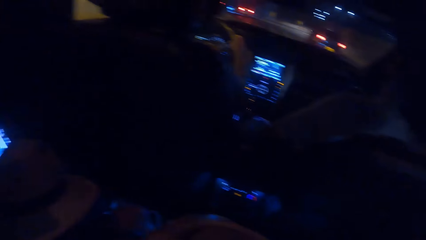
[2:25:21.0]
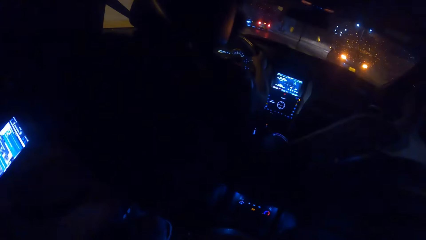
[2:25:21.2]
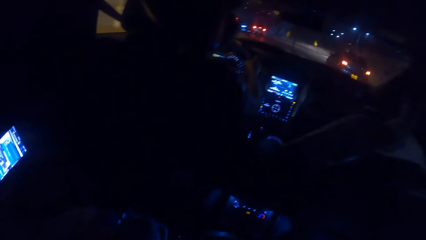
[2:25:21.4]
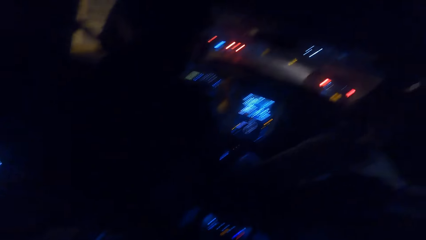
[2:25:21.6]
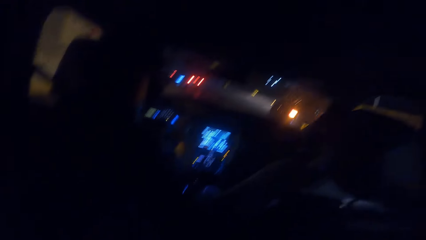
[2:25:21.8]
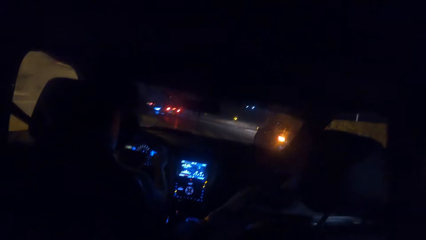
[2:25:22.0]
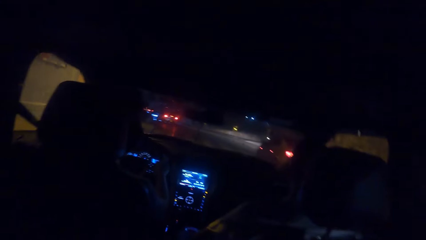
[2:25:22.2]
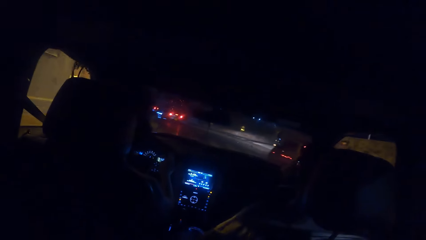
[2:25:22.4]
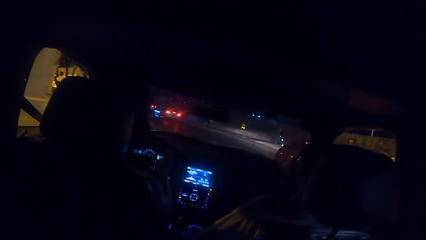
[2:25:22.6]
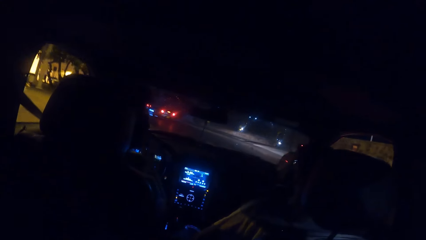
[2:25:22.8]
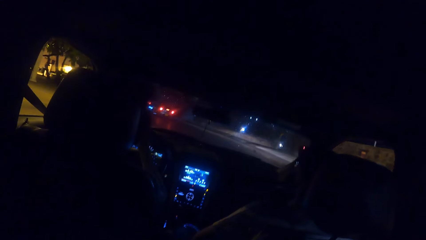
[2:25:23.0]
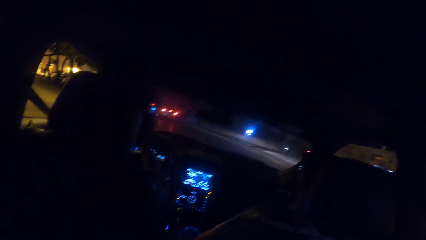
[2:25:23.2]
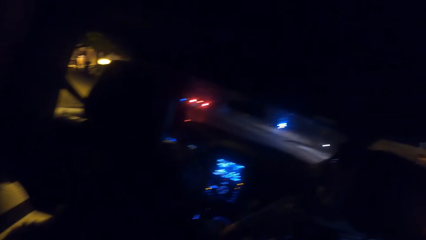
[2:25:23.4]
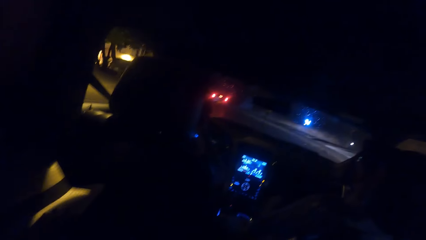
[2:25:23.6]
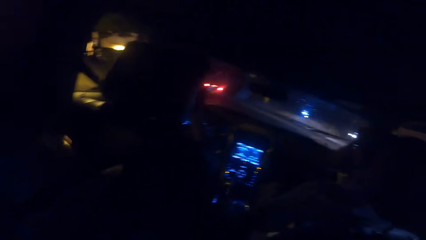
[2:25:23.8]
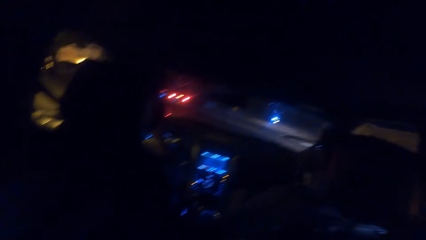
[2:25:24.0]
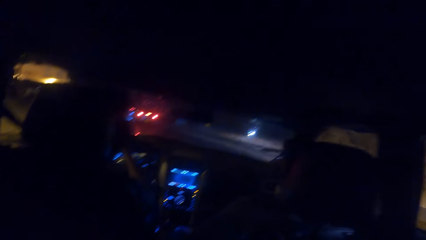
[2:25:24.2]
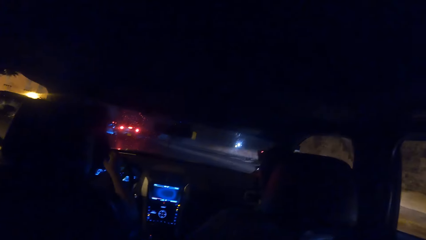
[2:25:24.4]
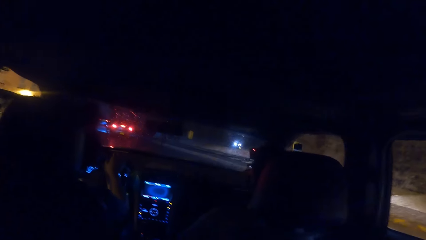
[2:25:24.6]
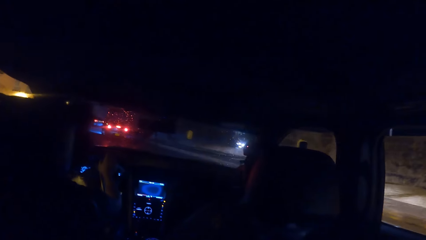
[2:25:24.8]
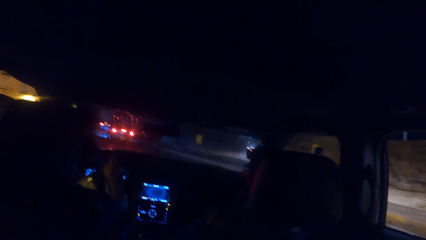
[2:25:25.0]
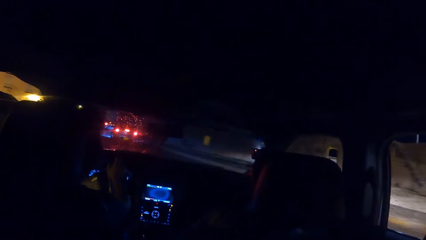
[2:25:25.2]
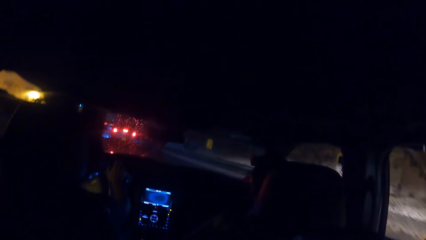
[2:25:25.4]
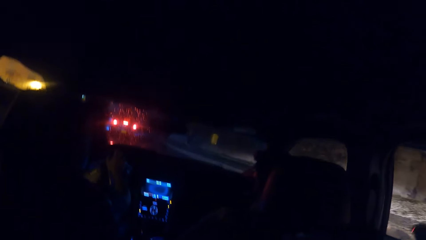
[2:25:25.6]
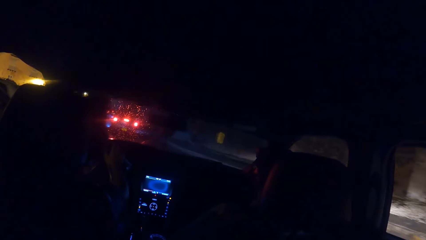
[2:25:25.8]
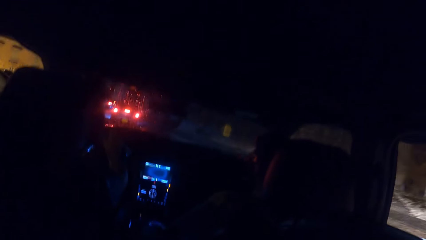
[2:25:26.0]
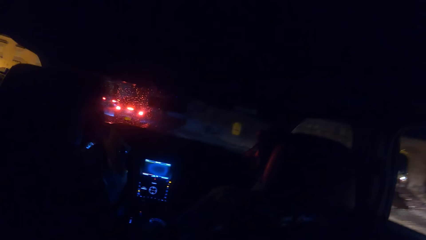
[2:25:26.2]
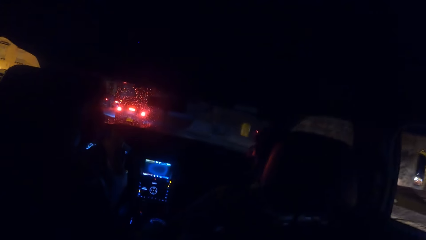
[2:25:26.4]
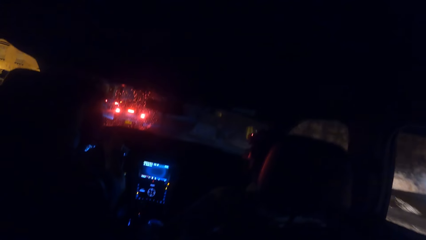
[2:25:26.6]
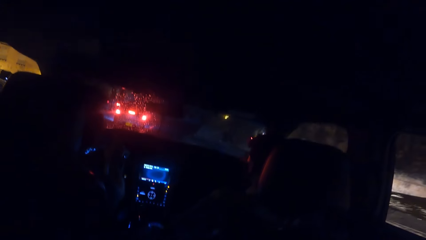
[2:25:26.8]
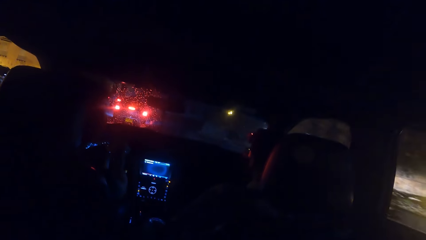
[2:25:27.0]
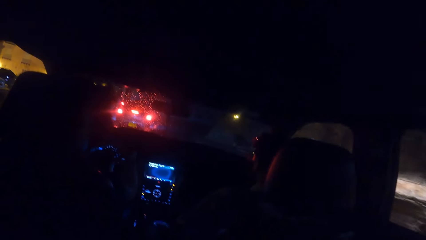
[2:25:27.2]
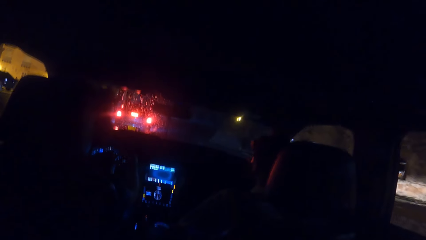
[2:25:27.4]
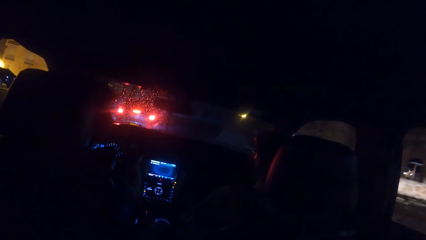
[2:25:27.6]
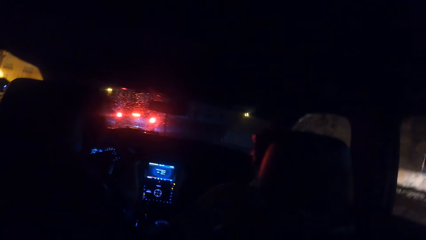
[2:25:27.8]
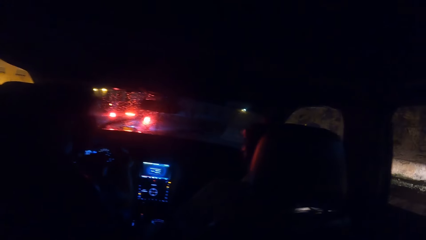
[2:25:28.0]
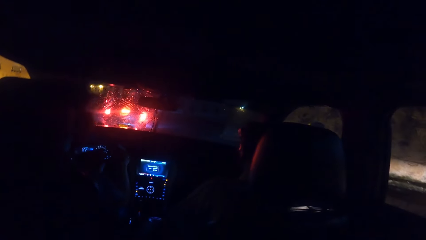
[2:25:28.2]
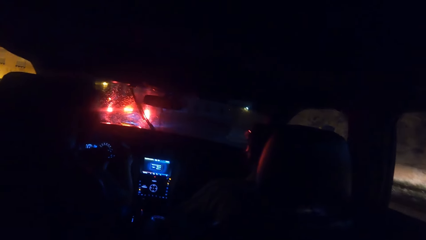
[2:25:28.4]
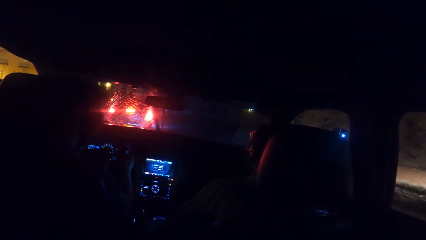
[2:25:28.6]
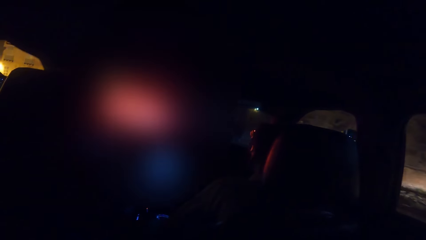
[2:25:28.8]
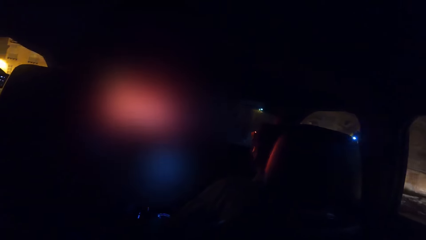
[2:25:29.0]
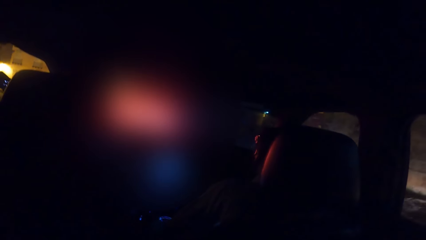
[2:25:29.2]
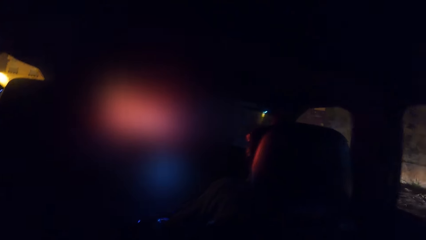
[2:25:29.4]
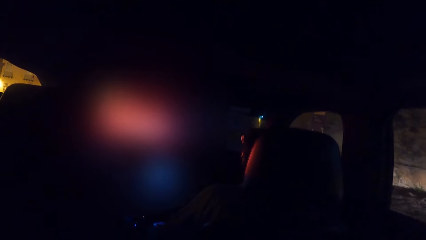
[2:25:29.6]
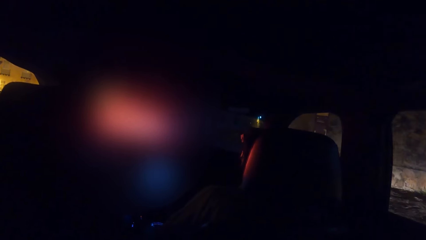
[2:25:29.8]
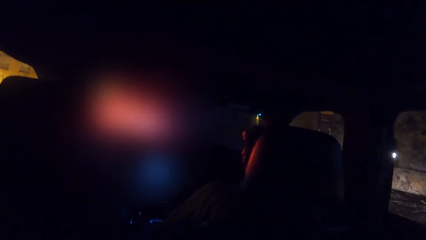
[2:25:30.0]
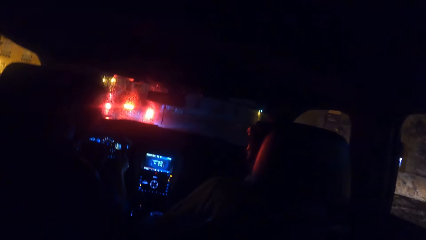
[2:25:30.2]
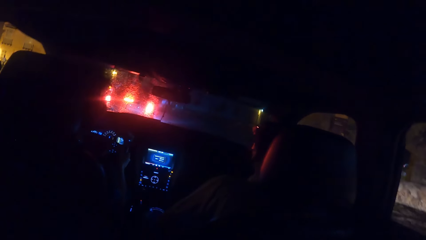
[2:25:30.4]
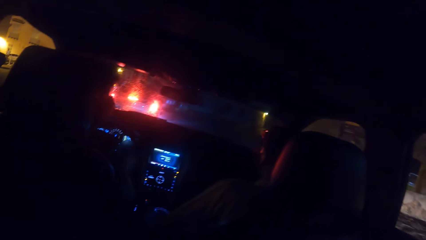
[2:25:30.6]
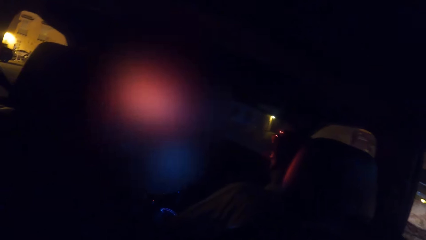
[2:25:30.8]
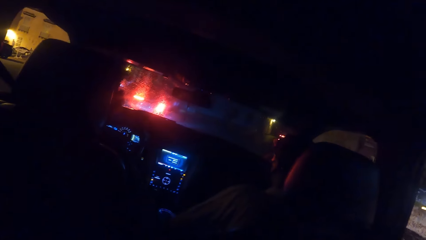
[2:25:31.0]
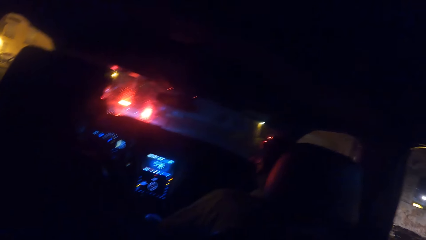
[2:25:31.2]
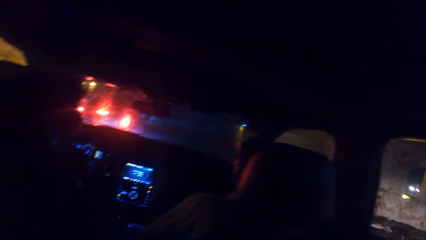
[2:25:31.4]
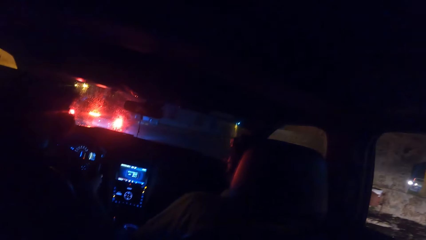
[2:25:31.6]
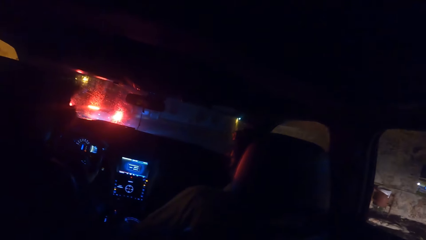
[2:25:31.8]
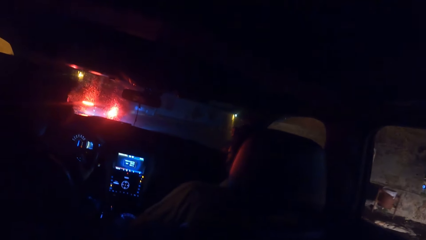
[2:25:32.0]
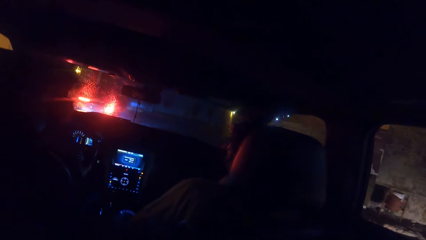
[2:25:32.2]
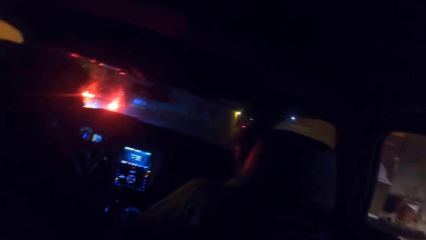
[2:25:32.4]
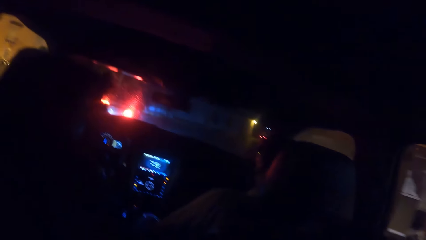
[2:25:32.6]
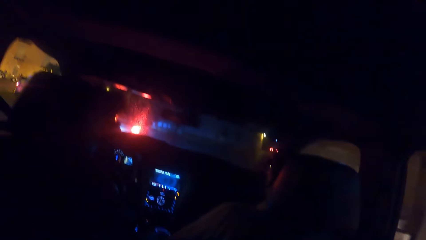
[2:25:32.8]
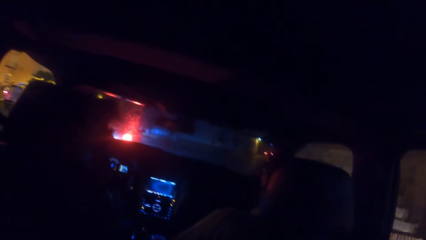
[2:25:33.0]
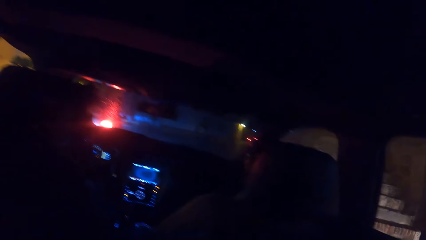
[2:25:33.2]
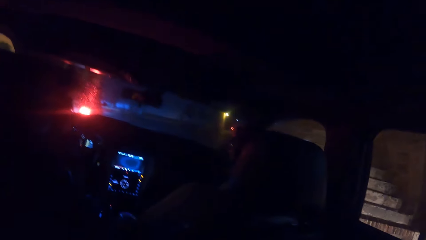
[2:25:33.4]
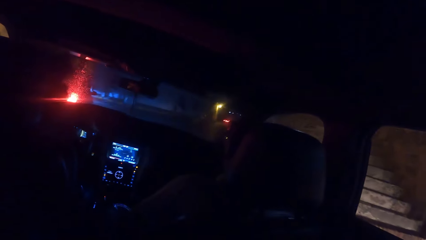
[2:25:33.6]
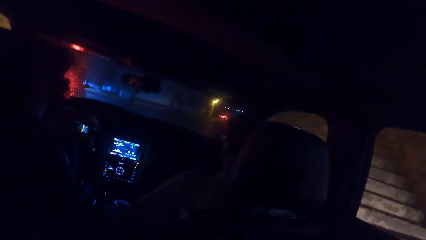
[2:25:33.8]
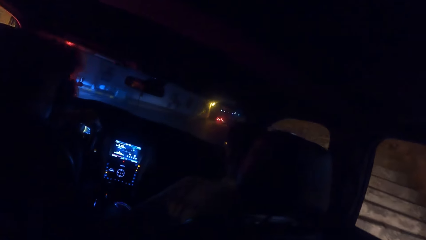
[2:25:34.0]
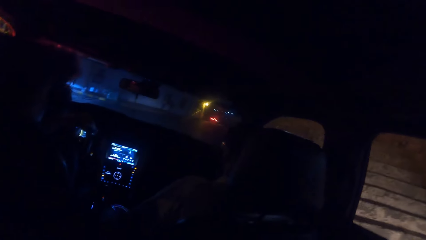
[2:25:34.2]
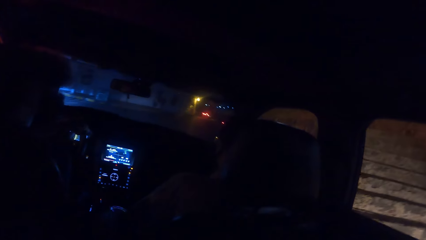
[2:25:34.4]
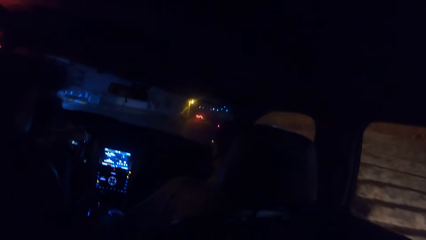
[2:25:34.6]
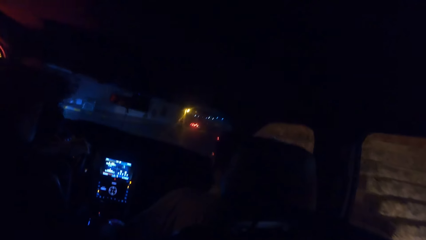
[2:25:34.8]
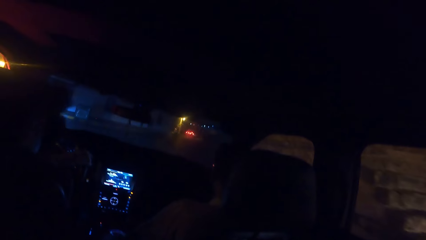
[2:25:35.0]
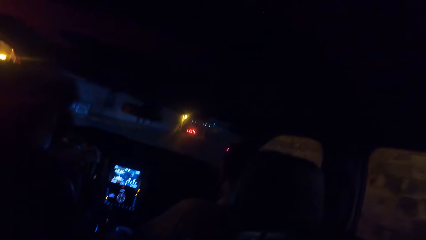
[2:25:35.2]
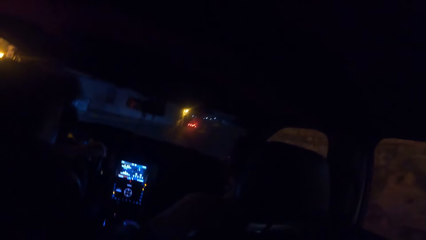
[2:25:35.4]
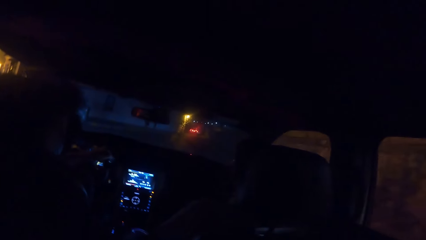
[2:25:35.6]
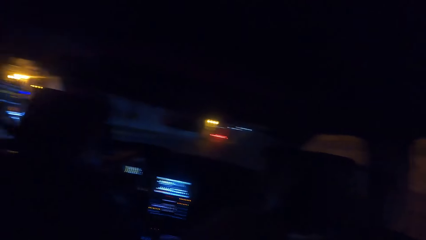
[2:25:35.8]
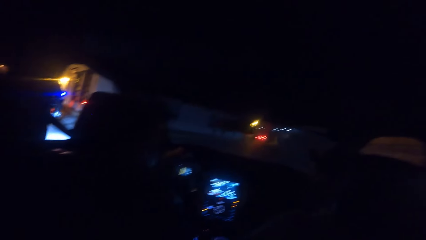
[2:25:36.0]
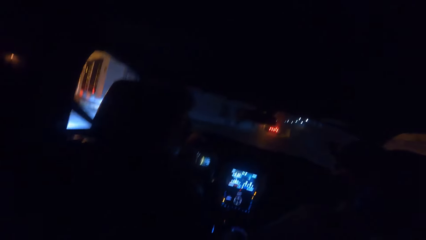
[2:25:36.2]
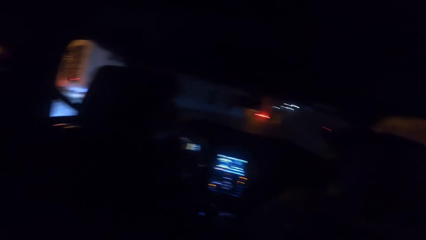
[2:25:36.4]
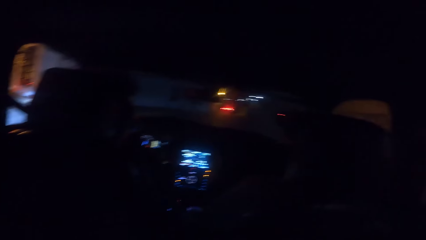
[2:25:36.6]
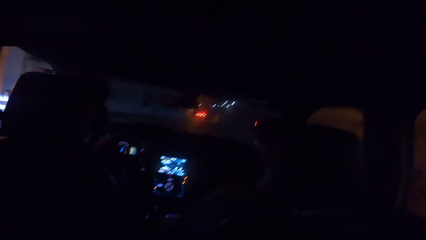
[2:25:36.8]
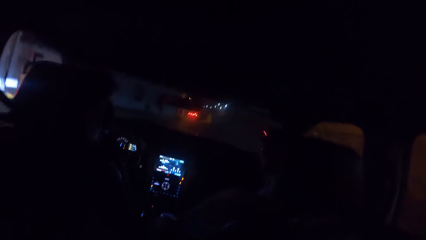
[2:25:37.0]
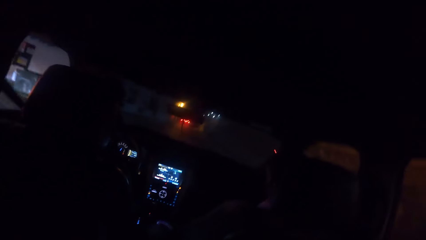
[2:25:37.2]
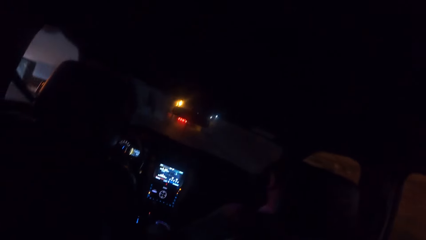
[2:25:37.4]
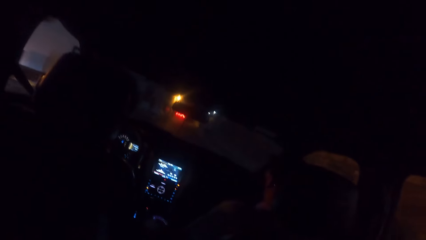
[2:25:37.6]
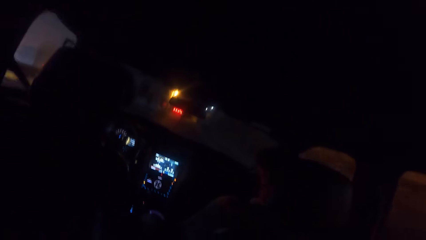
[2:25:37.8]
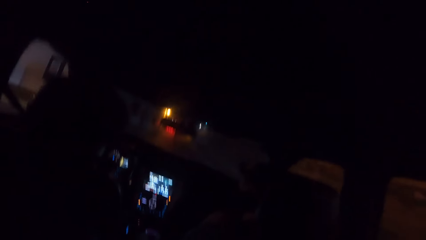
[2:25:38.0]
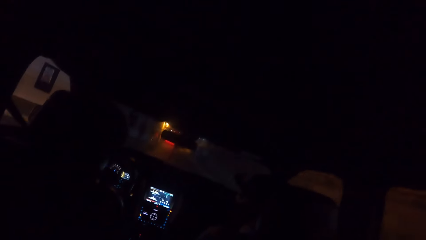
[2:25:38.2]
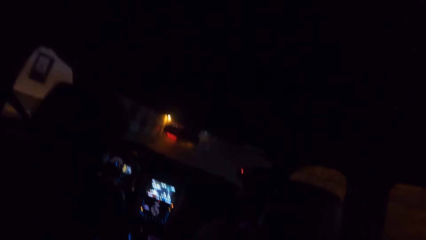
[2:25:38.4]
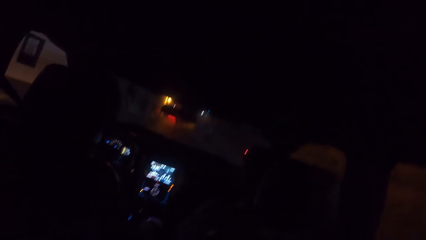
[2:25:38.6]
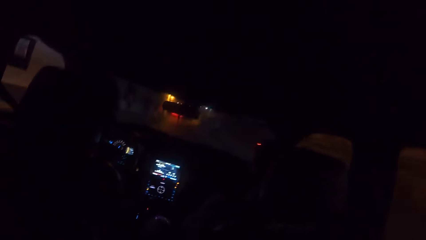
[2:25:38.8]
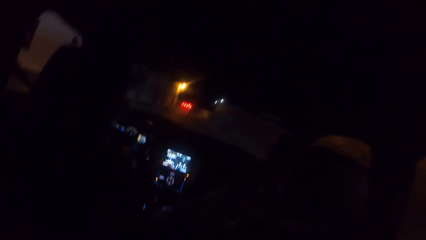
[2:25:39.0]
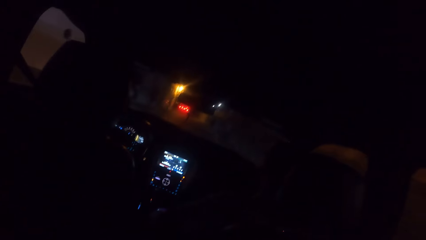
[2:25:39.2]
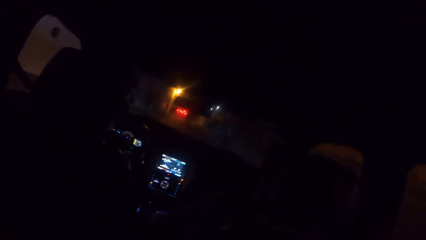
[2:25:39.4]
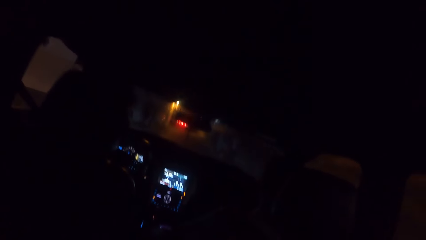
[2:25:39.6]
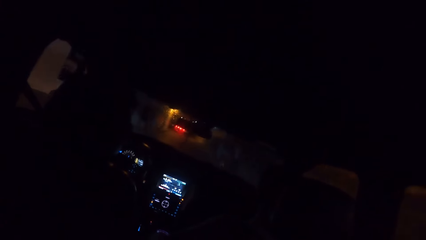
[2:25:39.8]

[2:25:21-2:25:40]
The camera wearer looks at a person's phone. A man drives past a car. The camera wearer looks in front of the car. He picks up his cape. He looks in front of the car. The man drives past a car.
